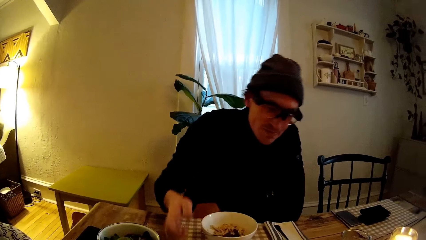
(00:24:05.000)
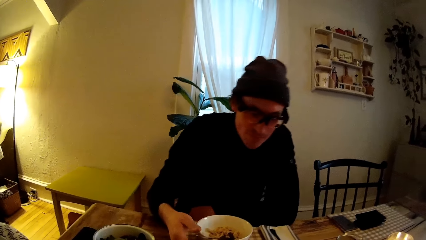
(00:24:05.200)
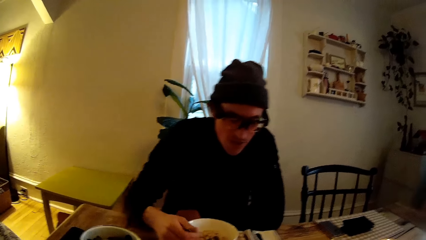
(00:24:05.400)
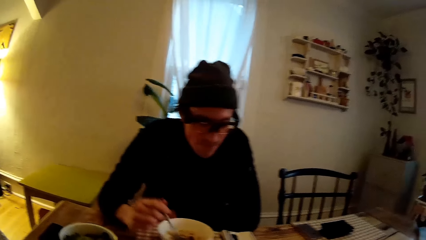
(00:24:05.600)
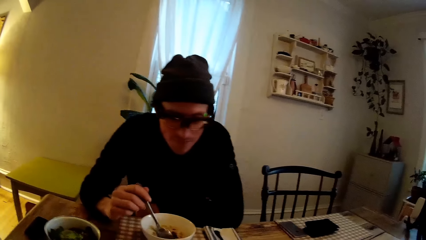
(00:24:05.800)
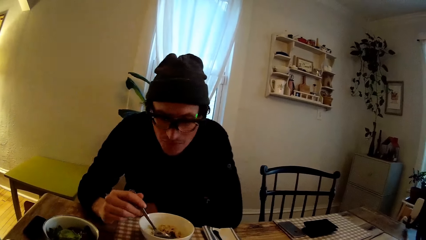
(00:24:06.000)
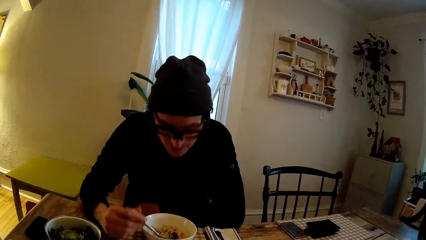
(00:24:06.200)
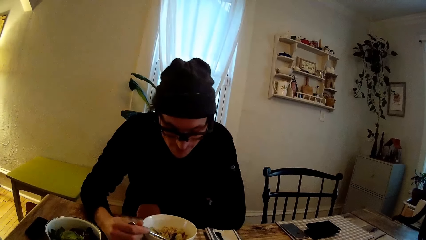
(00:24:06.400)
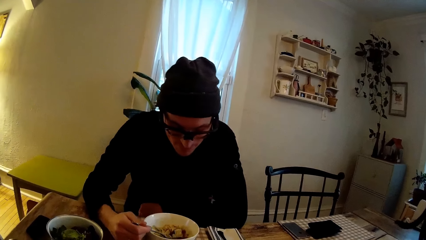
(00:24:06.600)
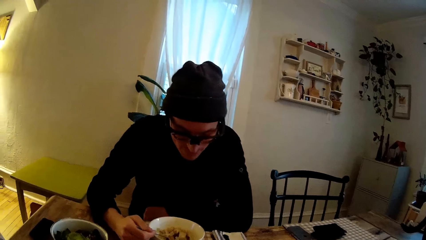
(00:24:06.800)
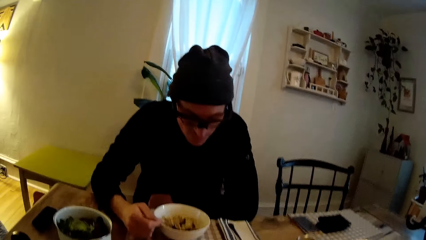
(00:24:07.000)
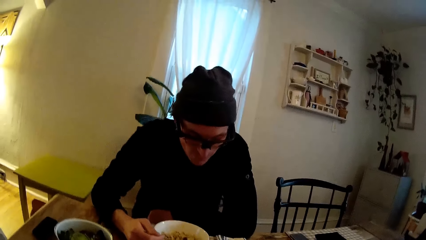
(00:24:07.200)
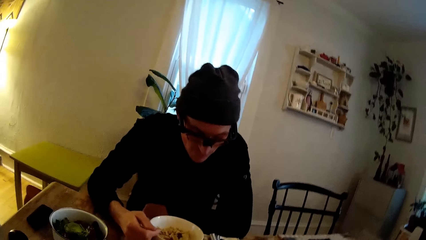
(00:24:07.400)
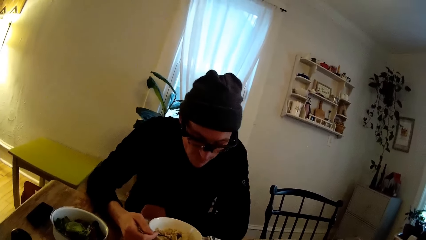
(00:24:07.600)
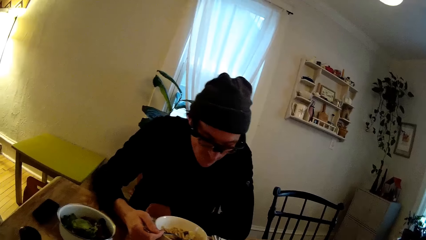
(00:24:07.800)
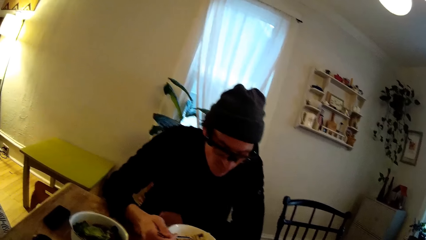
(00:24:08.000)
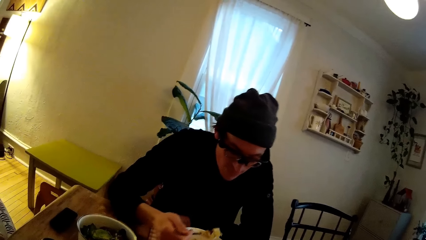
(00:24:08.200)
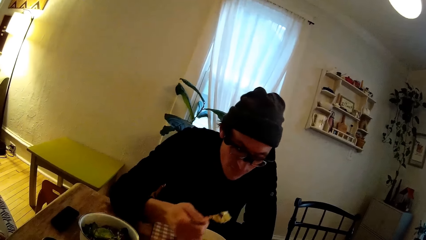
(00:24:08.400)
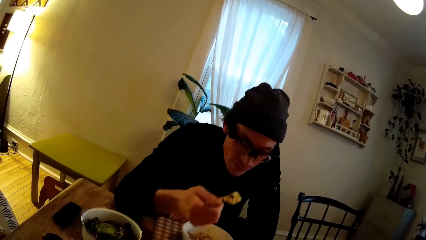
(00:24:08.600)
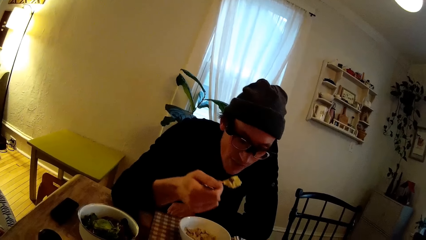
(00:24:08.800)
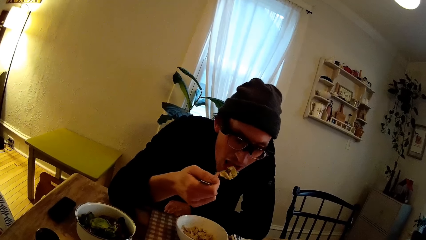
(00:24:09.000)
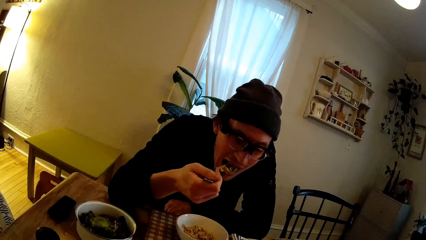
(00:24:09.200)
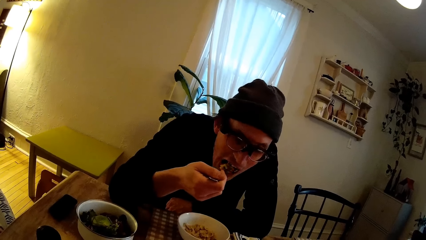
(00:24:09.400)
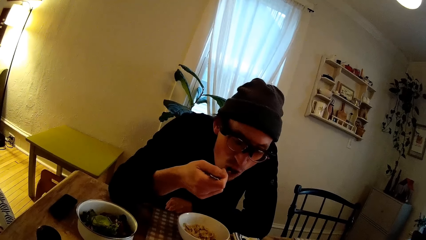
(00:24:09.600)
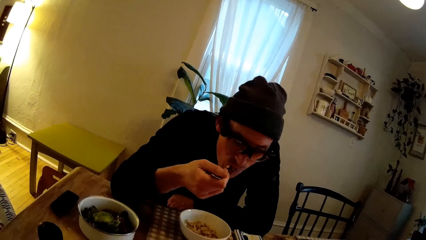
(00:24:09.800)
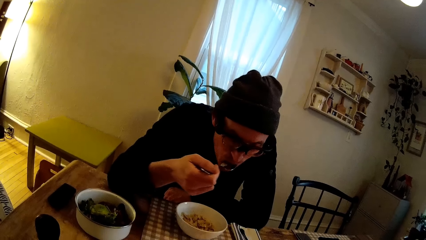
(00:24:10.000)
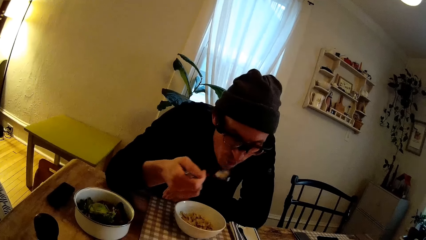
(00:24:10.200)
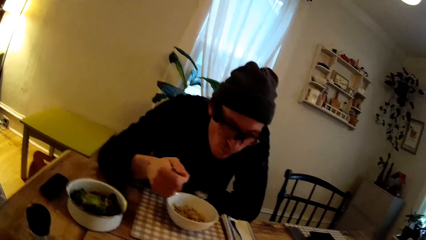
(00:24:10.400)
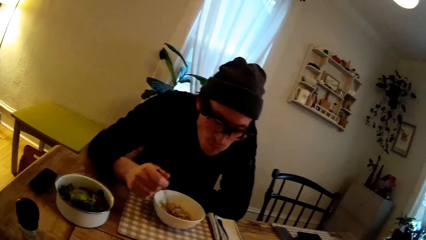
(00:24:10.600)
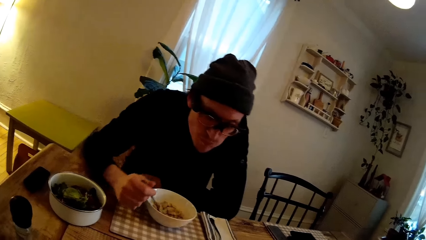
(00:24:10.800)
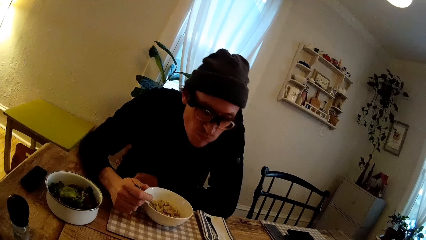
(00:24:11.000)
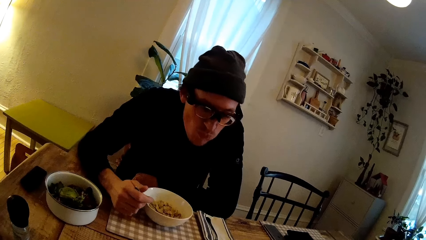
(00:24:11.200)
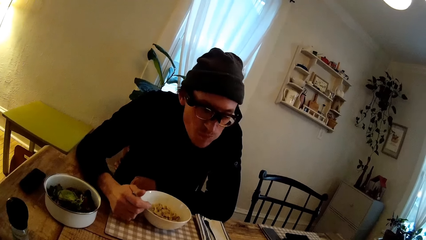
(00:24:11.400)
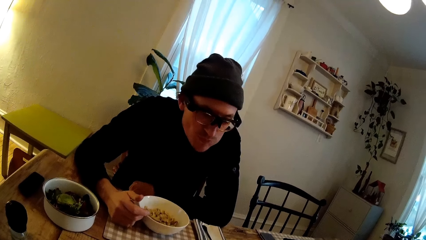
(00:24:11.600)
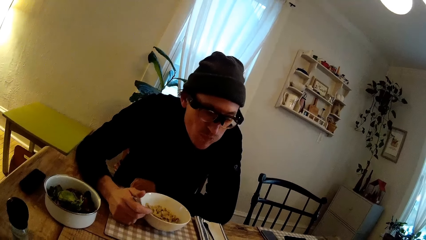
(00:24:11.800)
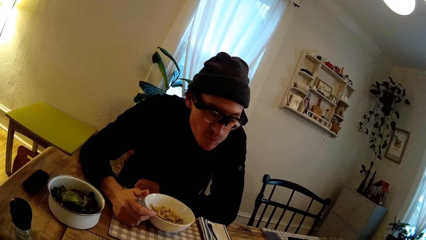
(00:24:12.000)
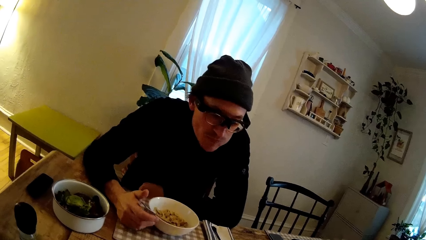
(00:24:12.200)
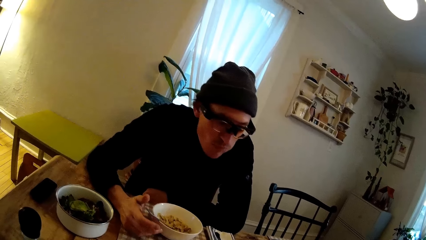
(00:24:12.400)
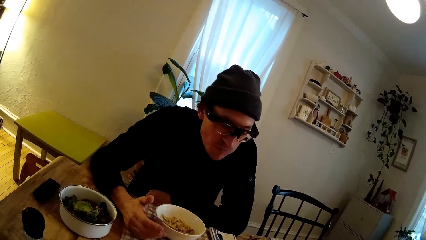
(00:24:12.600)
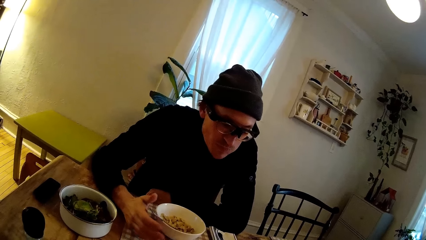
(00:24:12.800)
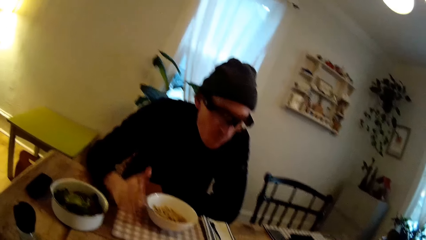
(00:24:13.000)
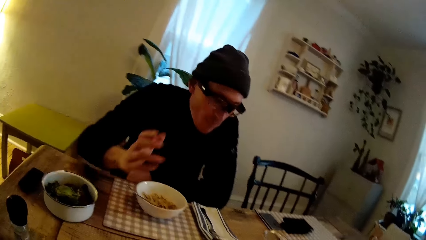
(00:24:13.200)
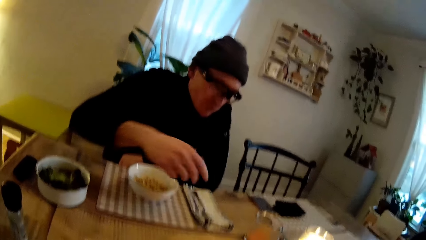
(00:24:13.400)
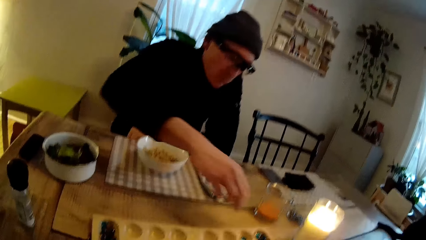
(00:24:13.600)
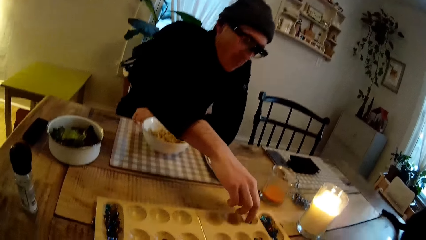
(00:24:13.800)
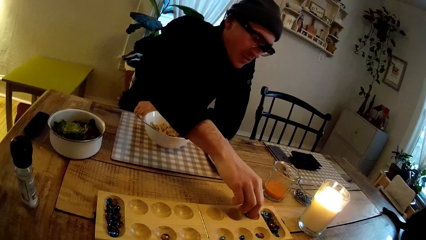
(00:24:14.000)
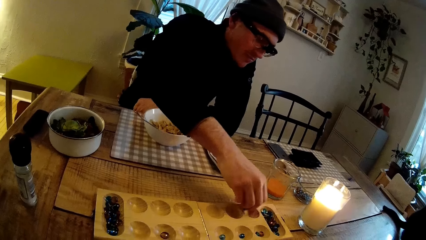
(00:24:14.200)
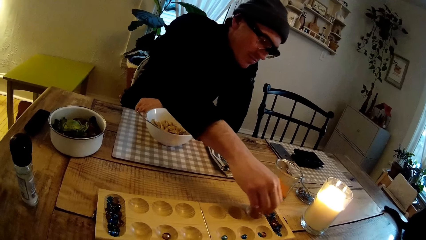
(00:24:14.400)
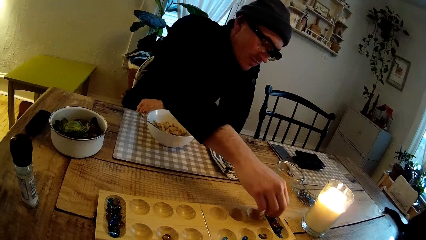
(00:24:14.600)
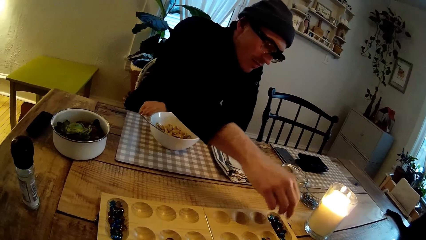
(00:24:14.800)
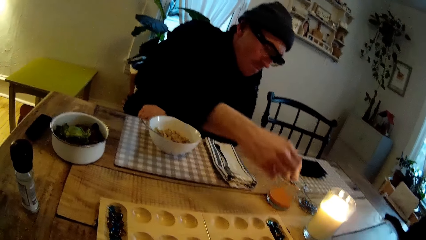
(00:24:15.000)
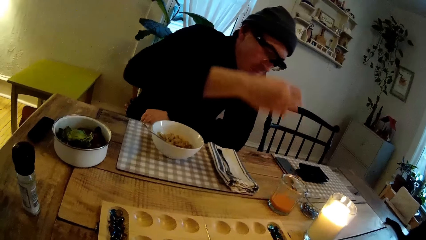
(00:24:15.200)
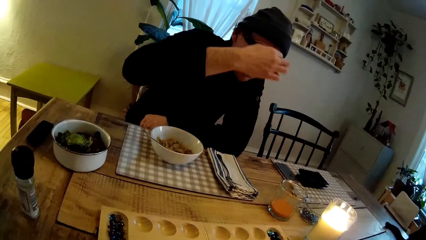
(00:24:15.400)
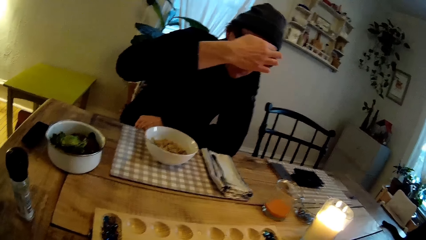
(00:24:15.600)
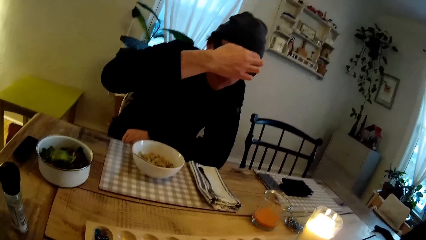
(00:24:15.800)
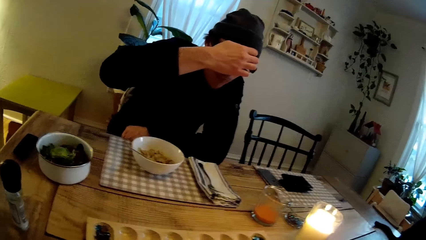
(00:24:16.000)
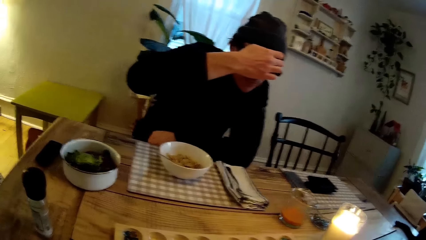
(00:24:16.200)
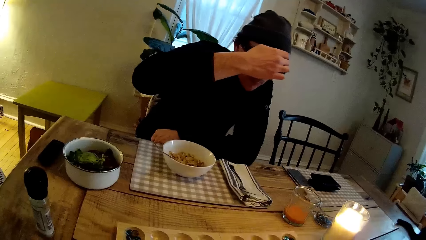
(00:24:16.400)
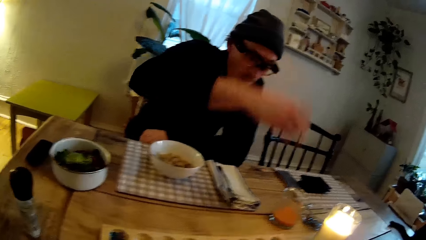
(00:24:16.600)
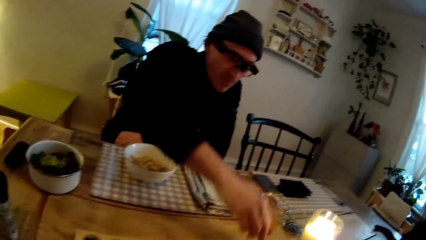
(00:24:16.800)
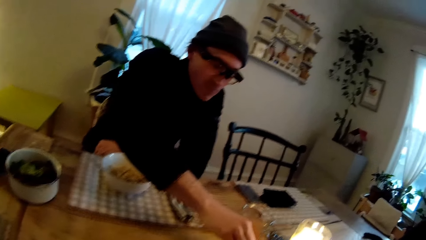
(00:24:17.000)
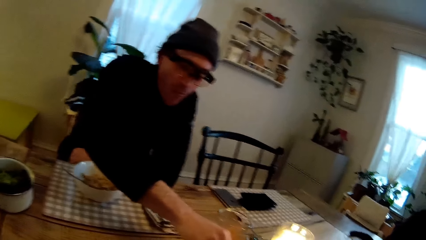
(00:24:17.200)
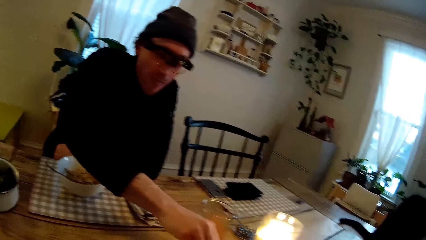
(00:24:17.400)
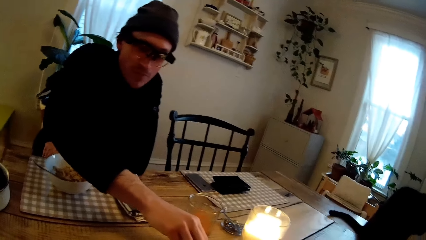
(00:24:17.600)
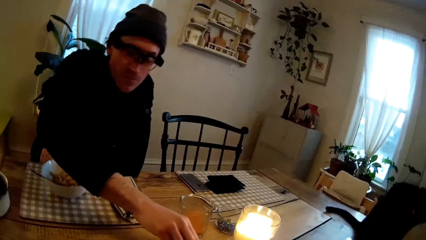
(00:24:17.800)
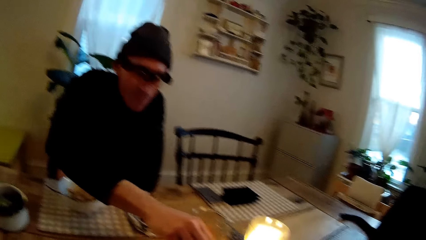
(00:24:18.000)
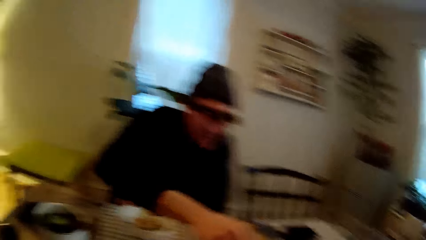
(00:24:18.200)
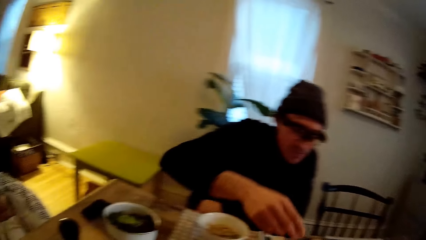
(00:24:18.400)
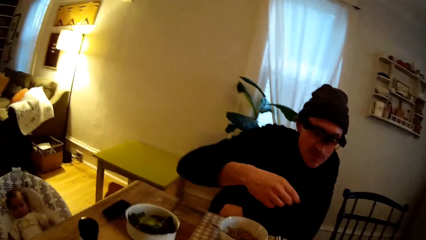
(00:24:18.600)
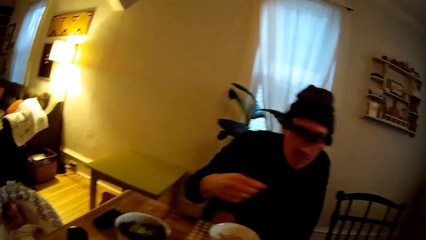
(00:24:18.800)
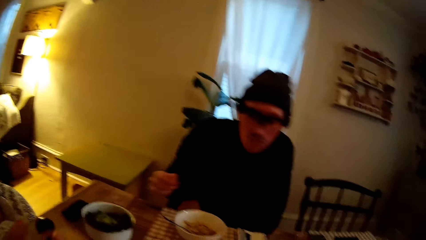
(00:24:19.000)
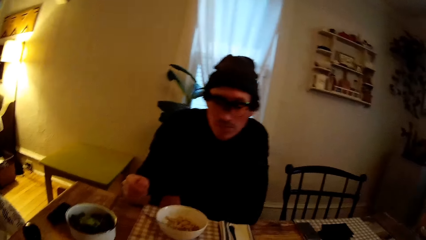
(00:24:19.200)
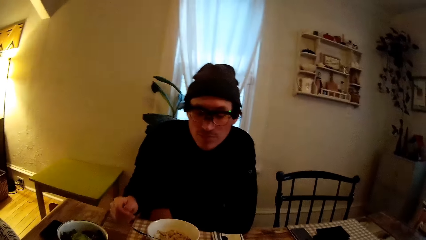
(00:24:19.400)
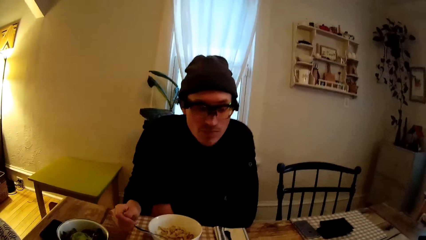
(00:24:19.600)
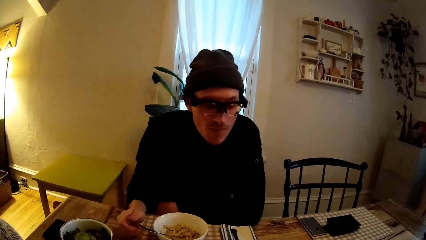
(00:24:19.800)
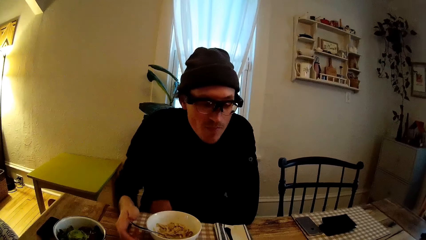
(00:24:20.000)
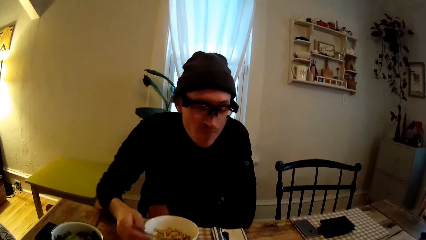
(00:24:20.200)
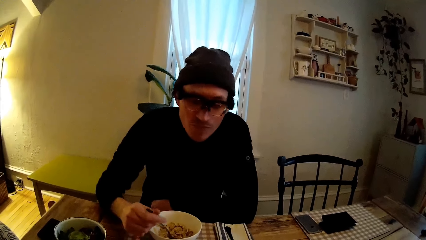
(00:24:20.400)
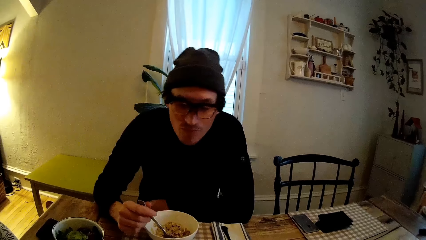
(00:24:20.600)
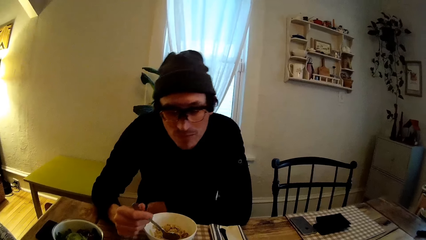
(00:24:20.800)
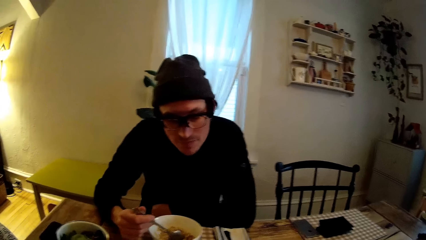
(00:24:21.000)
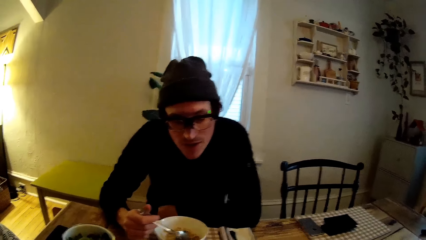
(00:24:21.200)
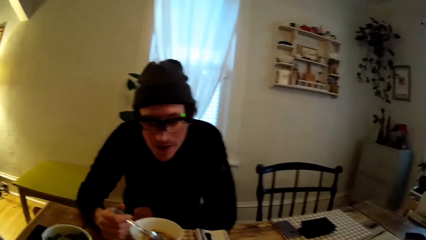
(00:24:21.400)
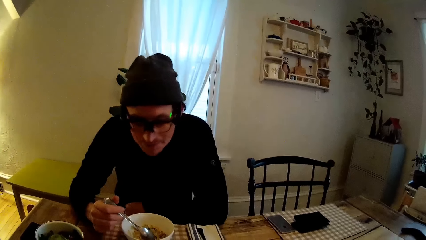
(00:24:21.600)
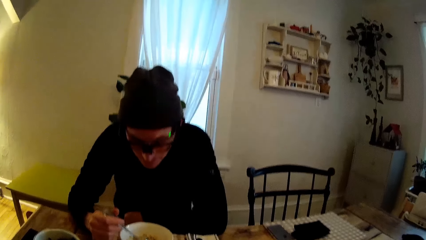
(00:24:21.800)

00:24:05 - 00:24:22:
A man holds a spoon. The man scoops the food with the spoon. The man puts the cereal in the spoon in his mouth with his right hand. The man drops the spoon in the bowl on the table. The man plays mancala with the camera wearer. The man takes some seeds from the plastic board on the table with his right hand, drops the seed on the plastic board on the table with his right hand, and scratches his forehead with his right hand. The man holds the spoon. The camera wearer converses with the man.
